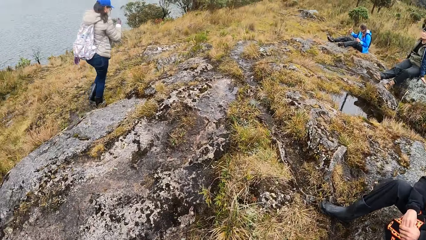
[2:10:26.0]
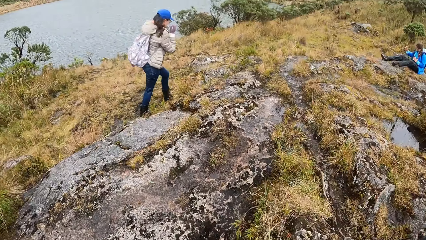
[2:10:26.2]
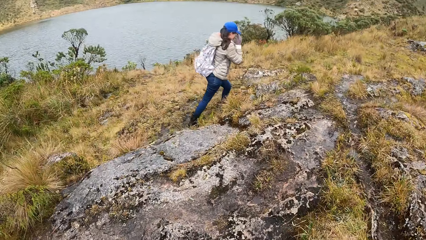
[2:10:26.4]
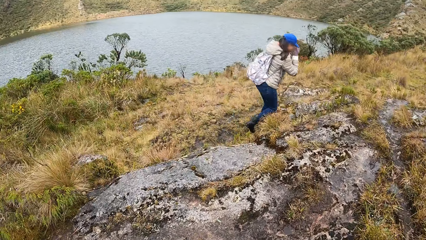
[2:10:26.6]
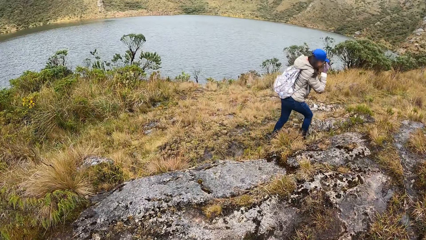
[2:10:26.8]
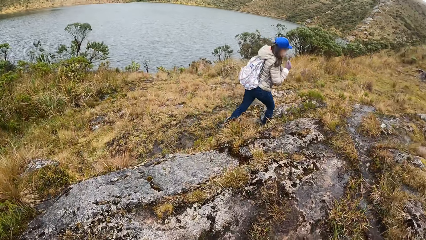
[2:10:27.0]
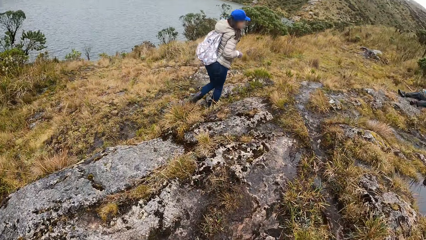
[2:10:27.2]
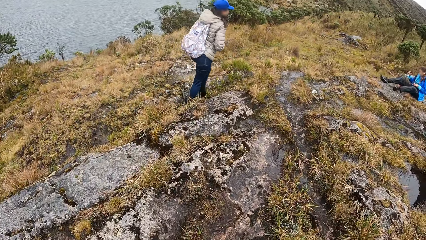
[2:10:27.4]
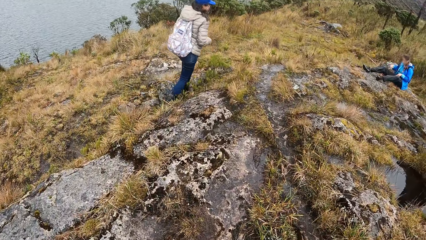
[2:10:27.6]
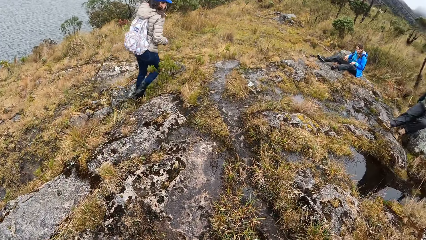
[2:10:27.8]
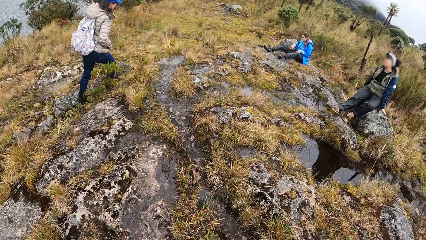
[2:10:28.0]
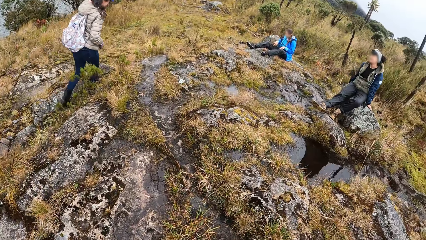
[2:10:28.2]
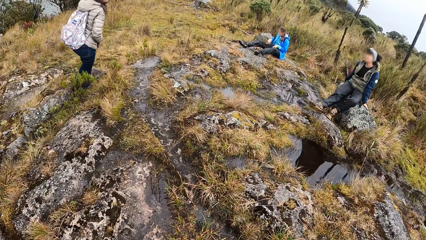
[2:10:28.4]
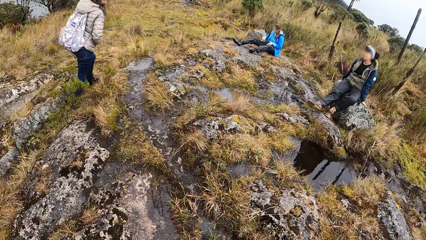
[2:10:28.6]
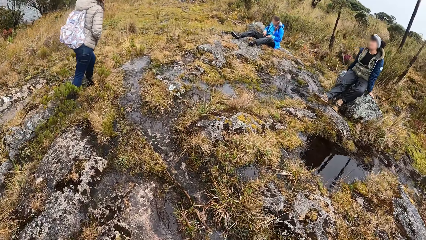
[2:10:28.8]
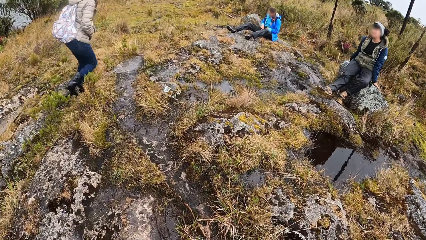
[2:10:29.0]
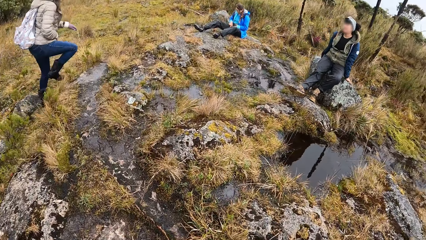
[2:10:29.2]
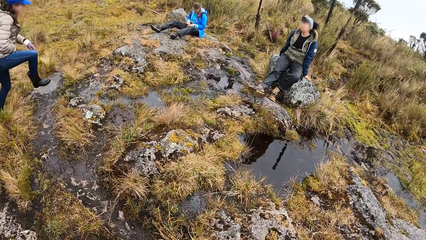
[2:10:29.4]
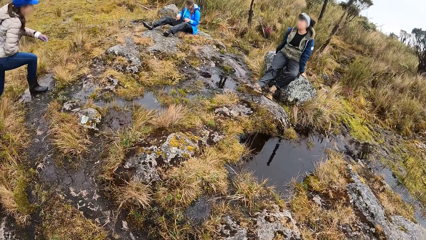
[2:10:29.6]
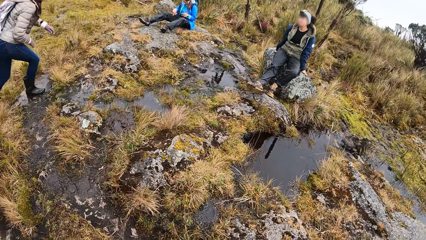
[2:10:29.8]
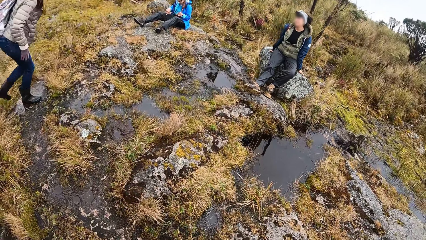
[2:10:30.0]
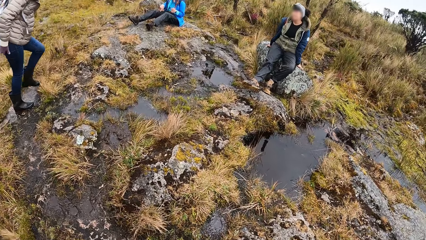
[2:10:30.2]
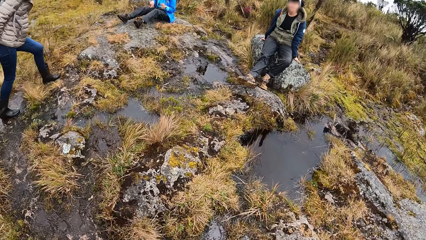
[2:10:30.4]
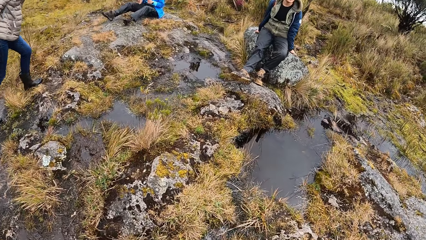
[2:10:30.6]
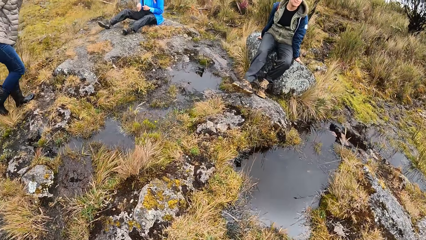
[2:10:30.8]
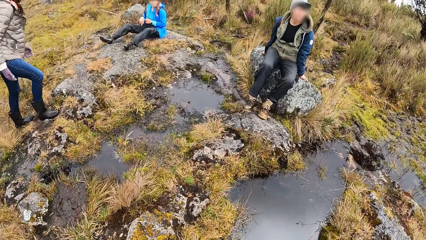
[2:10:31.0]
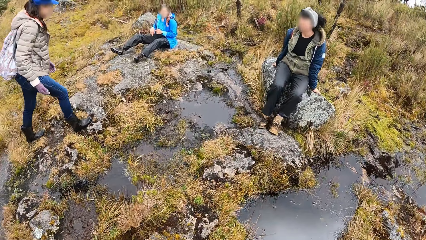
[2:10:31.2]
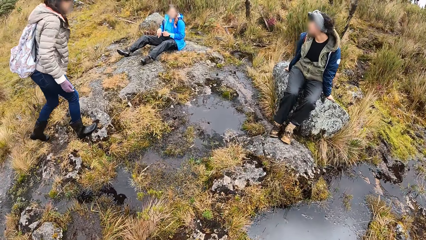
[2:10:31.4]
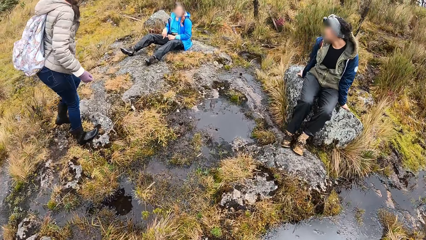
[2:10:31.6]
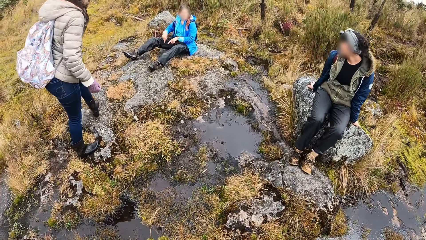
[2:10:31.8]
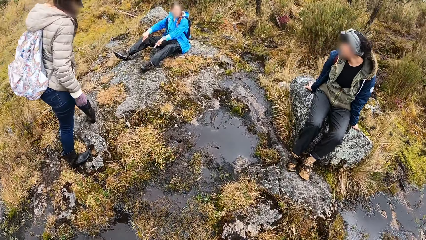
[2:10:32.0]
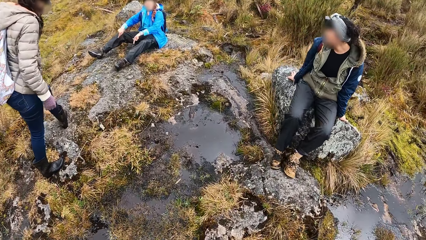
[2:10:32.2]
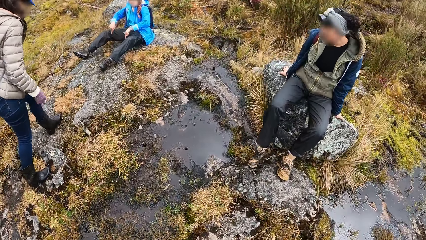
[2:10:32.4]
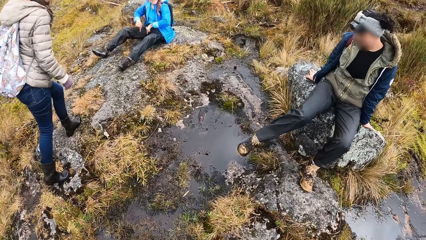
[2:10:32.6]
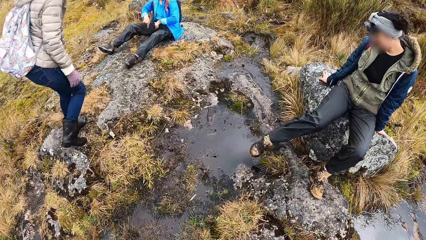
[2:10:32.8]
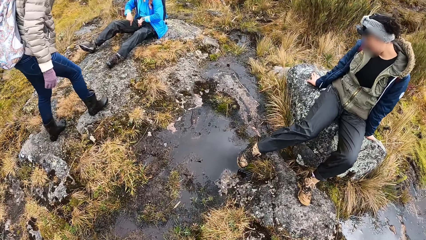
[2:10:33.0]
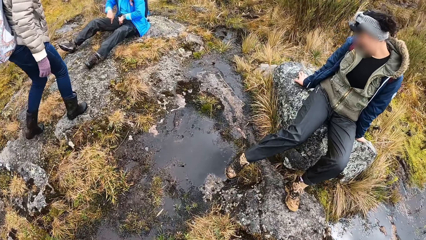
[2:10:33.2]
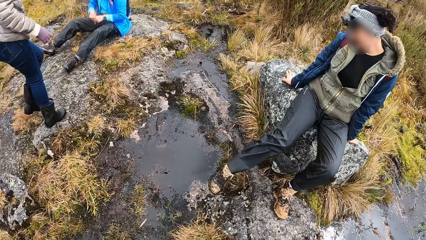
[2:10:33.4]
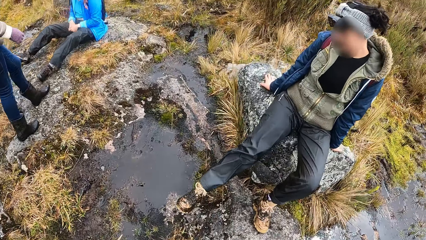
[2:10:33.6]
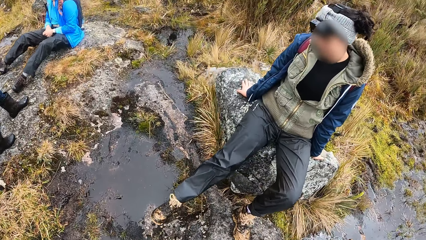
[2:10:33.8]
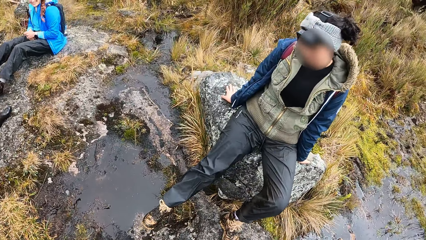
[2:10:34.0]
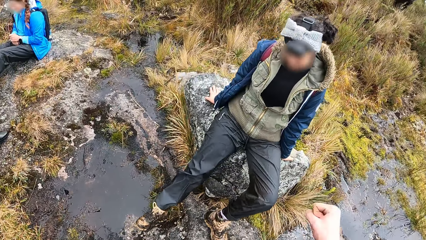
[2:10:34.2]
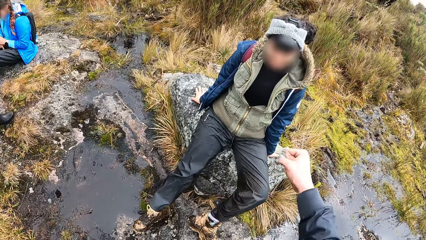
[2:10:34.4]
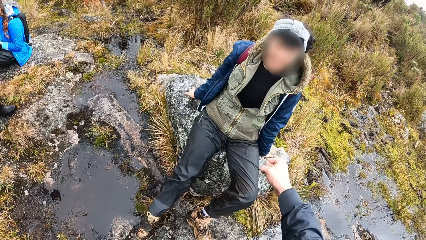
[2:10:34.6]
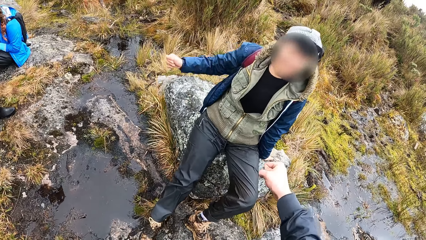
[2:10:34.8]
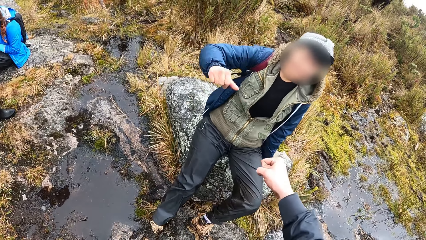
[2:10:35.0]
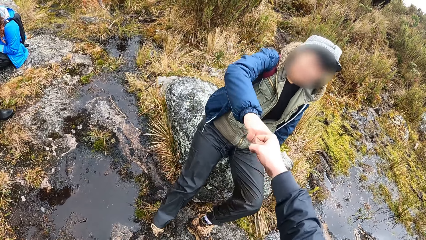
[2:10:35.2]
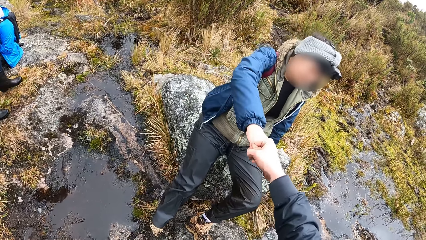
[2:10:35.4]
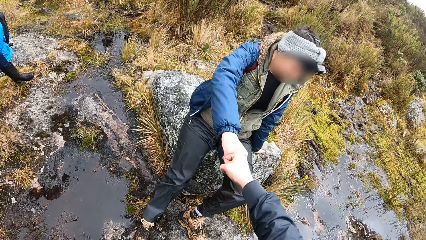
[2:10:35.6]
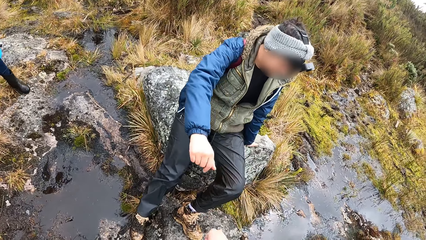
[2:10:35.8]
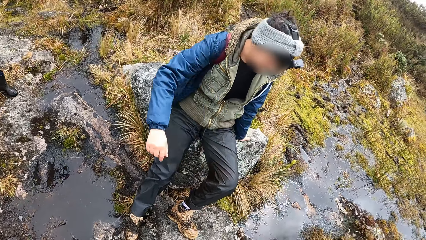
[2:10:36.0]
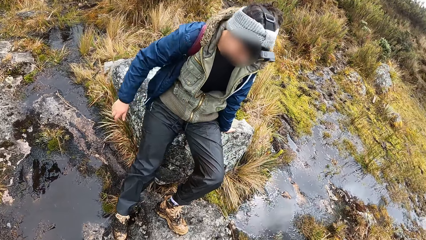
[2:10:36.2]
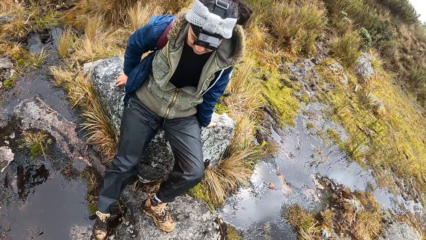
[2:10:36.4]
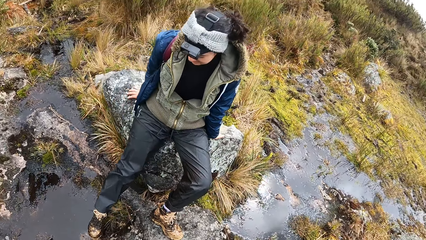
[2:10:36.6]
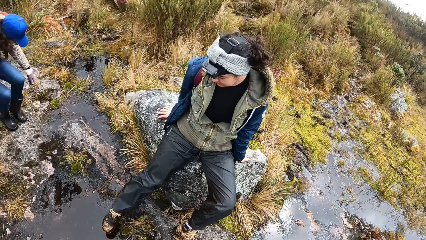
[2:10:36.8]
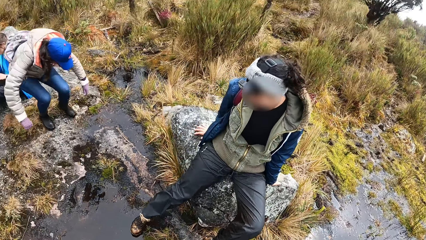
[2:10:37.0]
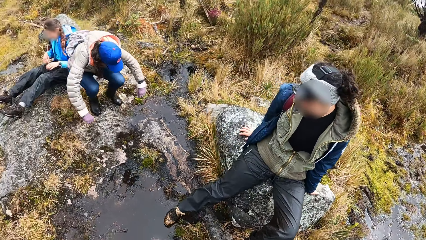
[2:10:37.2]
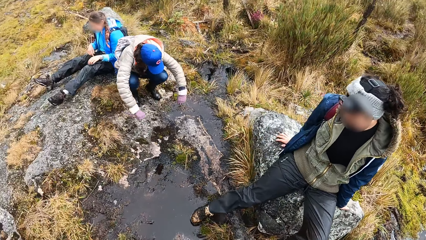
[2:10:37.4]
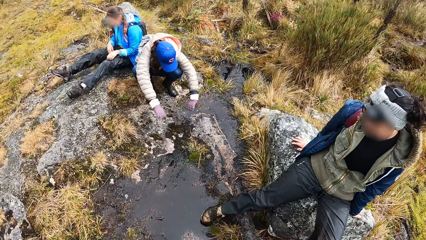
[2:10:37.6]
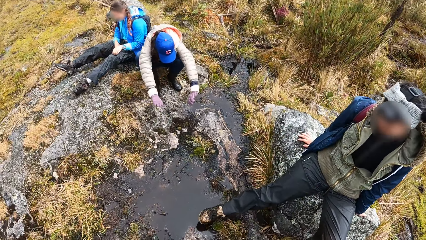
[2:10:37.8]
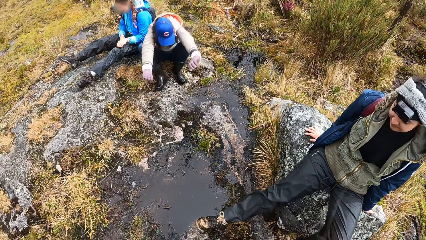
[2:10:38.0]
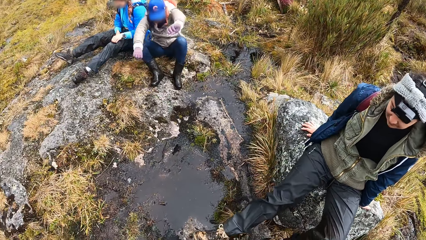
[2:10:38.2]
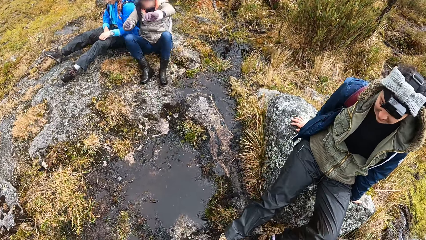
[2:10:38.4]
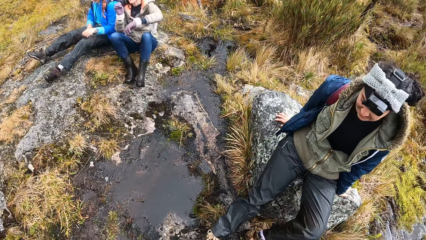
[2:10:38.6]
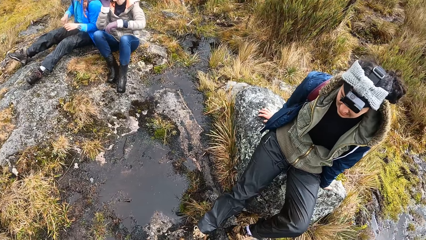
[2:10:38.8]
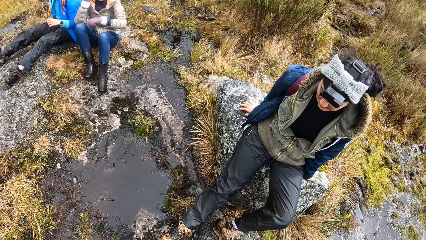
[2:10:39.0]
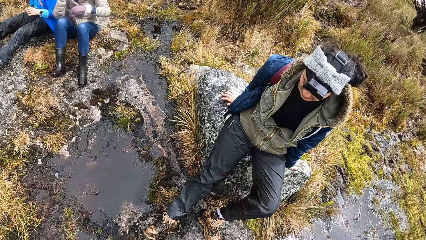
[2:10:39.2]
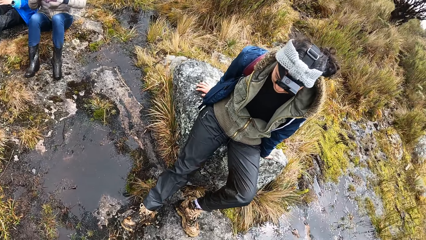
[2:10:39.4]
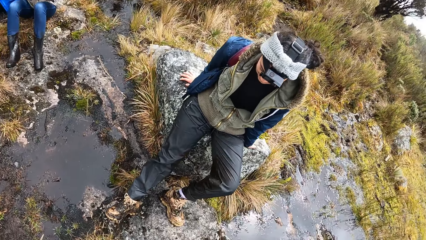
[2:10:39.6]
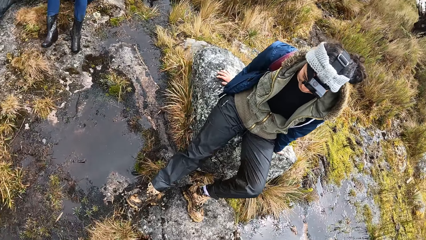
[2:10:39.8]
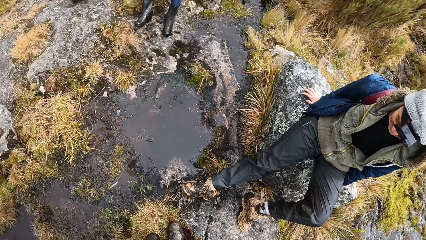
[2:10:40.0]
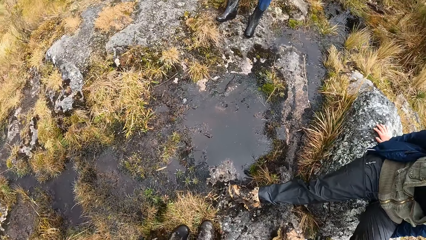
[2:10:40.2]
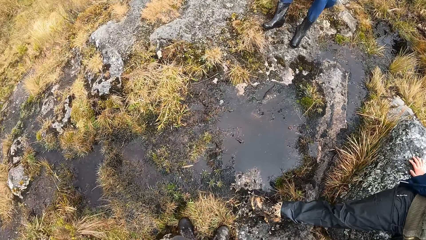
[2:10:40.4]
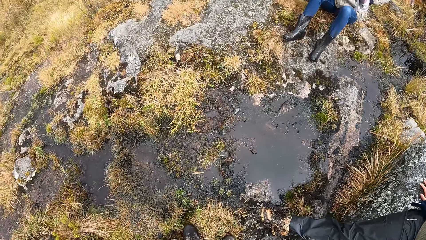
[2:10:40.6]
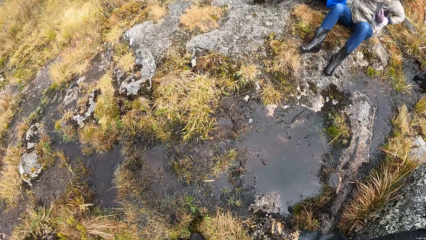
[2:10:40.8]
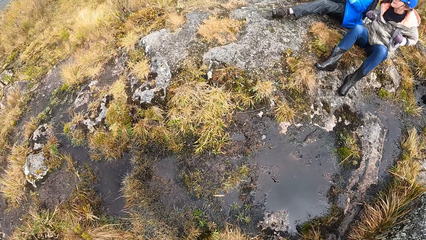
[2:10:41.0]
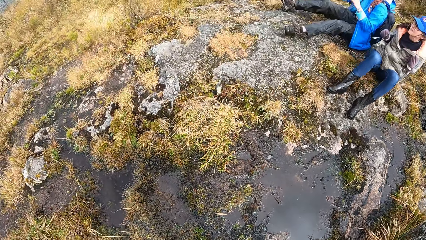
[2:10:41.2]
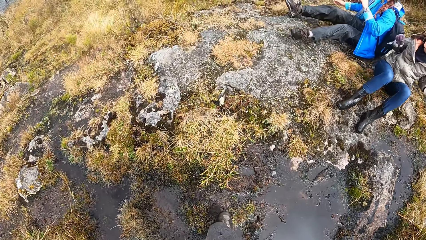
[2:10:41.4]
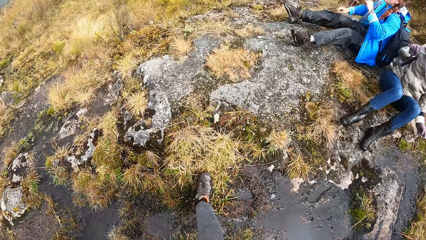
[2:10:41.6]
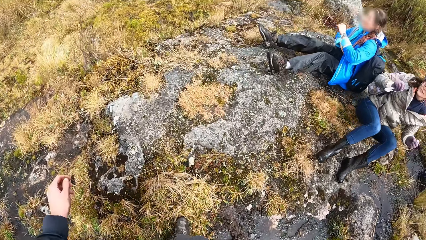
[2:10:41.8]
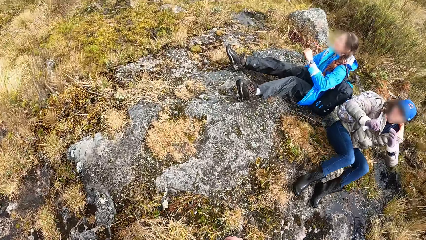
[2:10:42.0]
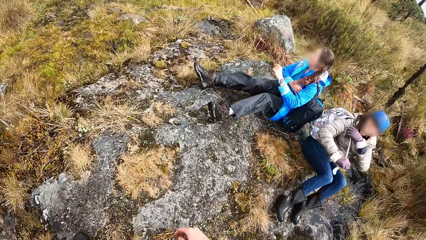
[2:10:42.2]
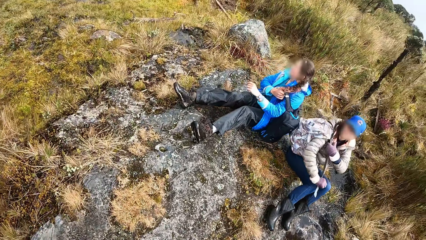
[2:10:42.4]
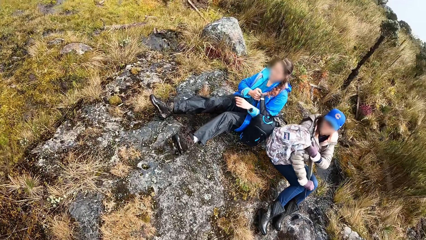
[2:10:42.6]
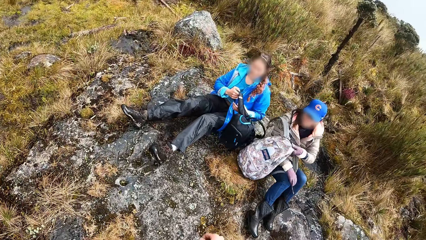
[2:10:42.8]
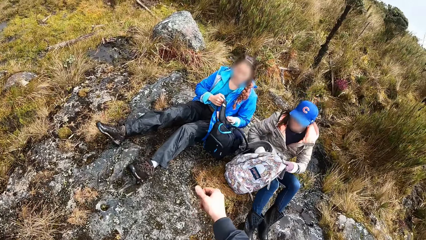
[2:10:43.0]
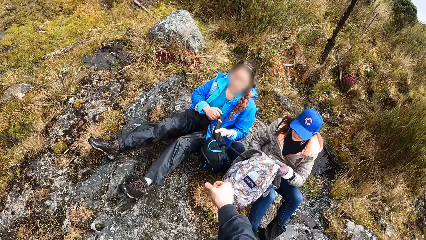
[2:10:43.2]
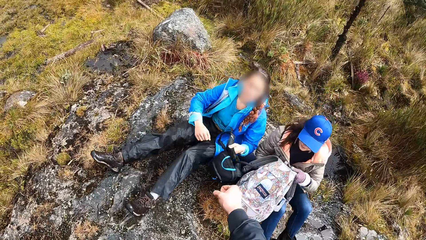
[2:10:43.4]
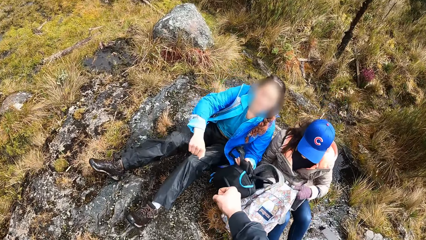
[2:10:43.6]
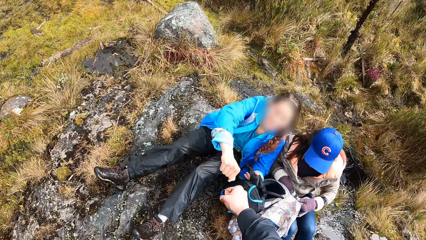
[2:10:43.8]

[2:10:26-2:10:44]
The camera wearer chops knuckles with a man. They greet the man. A woman sits on a piece of rock. The camera wearer walks towards the woman and another woman. The other woman takes her bag off her back with her hands. The first woman takes her bag off her back with her hands.
